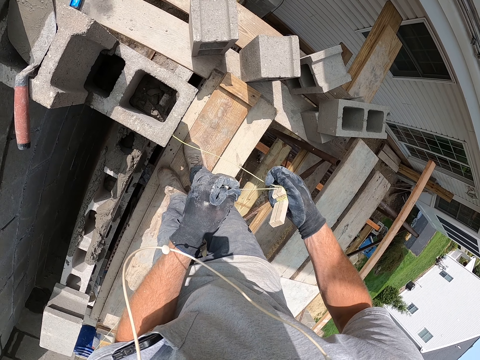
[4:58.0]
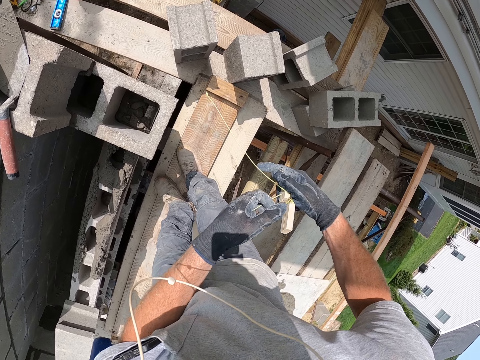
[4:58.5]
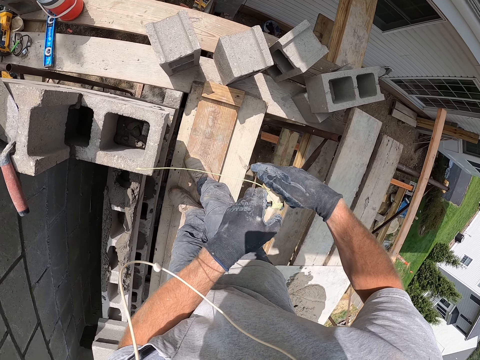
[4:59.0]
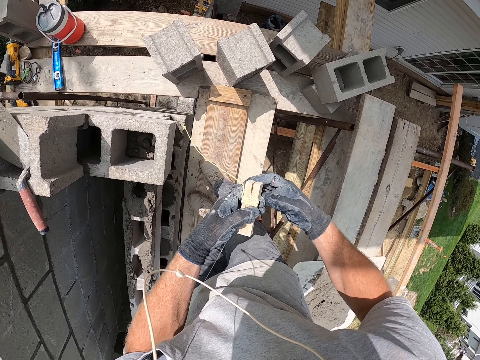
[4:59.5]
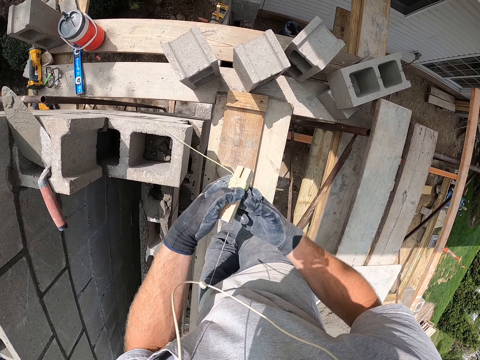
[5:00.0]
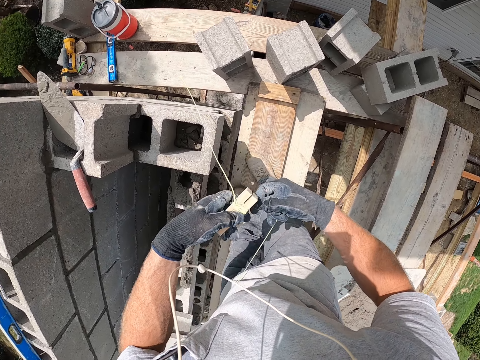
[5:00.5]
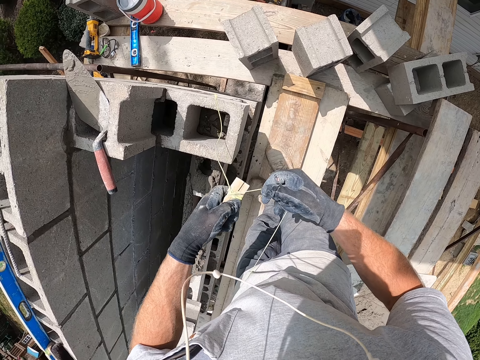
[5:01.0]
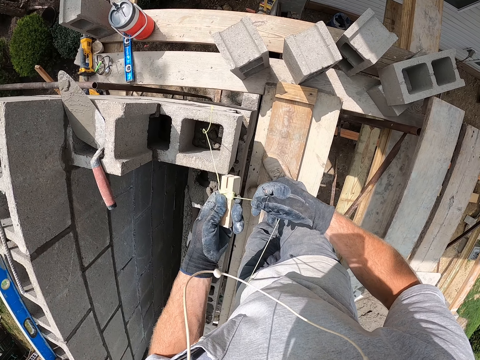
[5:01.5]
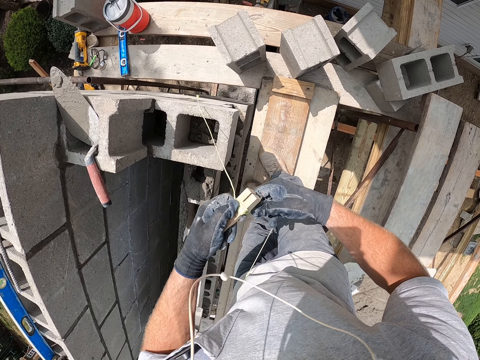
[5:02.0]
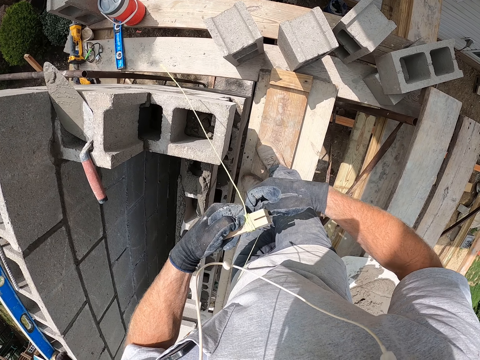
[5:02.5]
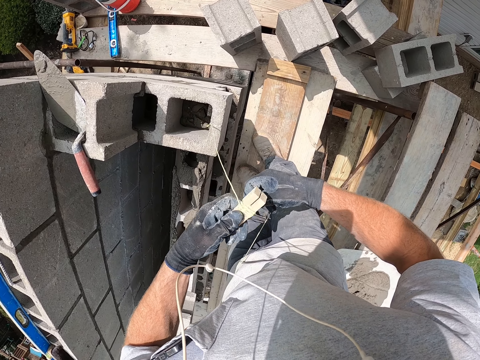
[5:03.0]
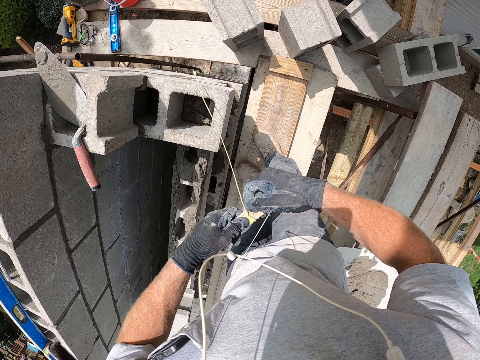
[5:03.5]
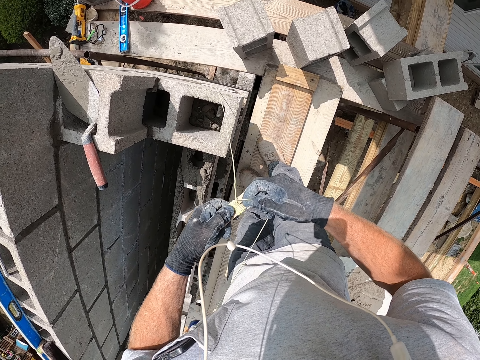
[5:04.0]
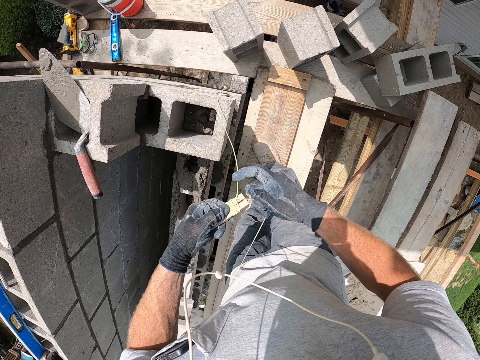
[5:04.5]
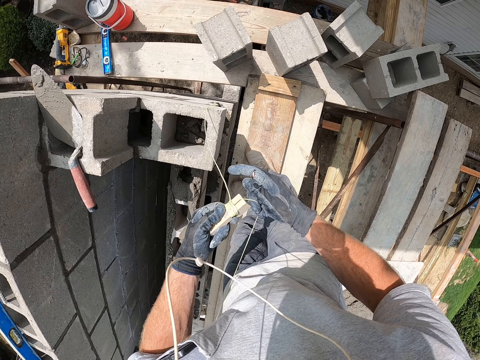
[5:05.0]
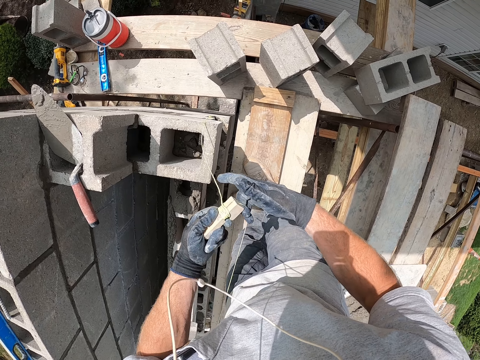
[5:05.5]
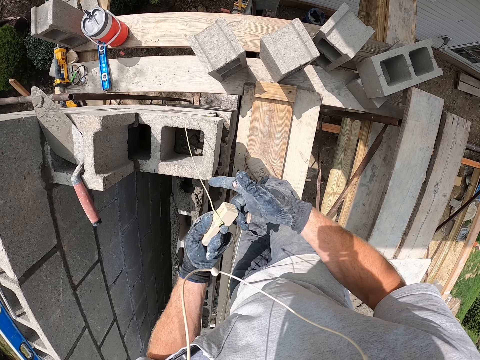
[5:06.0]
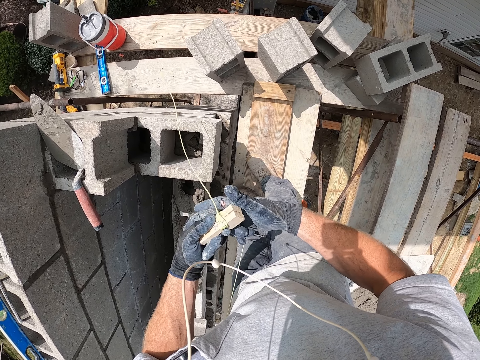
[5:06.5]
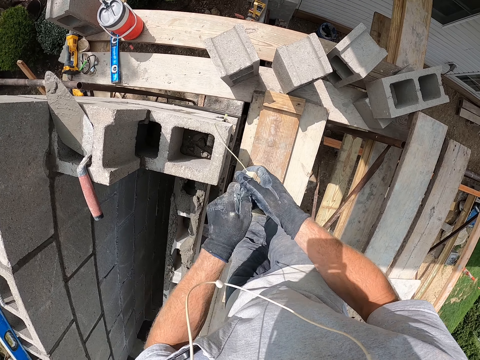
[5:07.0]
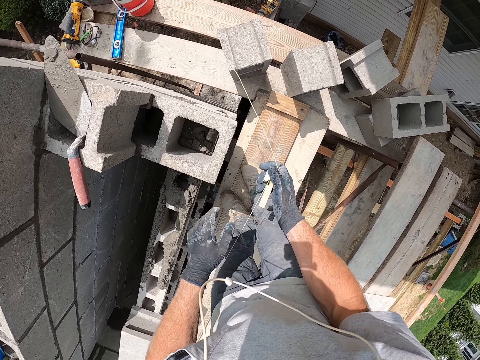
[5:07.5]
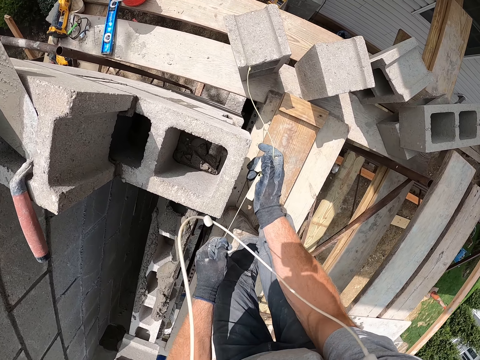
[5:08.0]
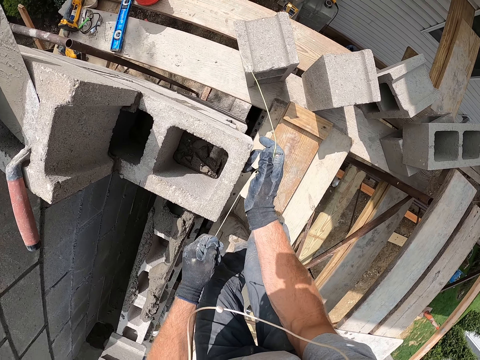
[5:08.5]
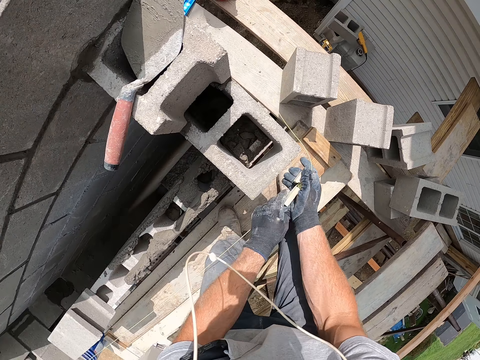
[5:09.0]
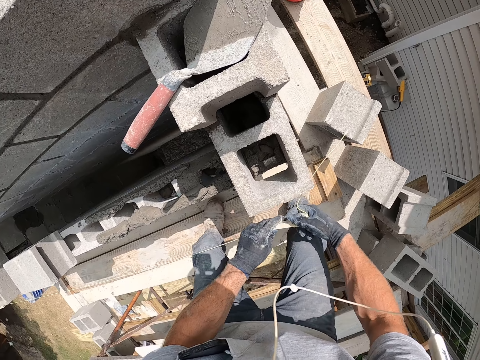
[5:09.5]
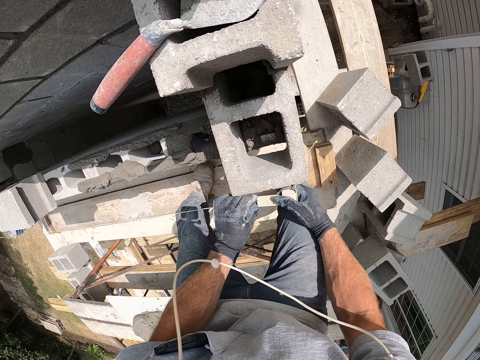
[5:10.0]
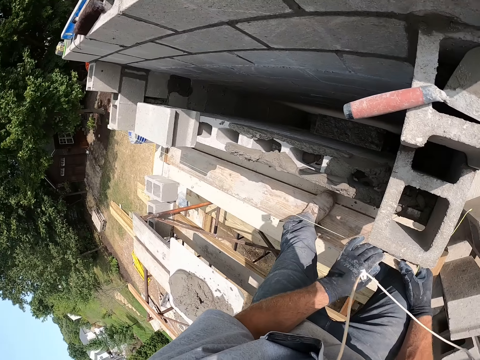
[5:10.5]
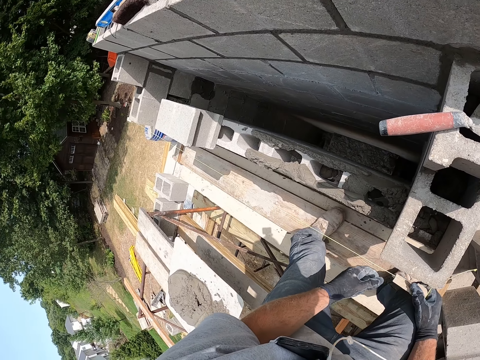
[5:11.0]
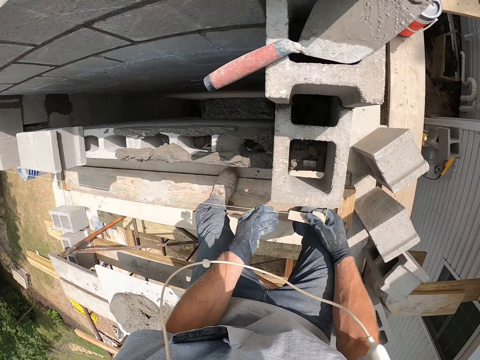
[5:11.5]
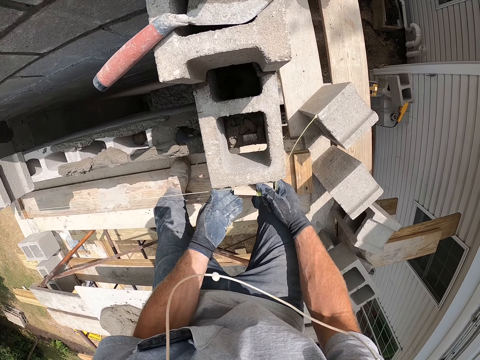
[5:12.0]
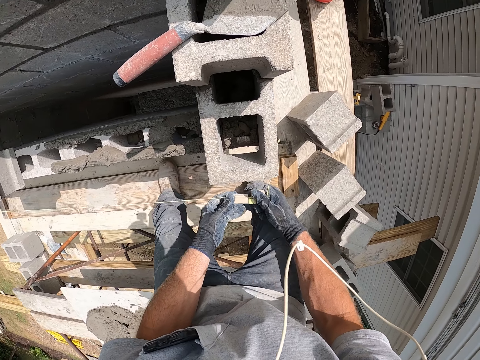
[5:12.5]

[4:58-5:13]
The camera wearer ties the string around the level string stock. They fix the level string stock on the concrete block. They hold the level string stock. They fix the level string stock on the concrete block.

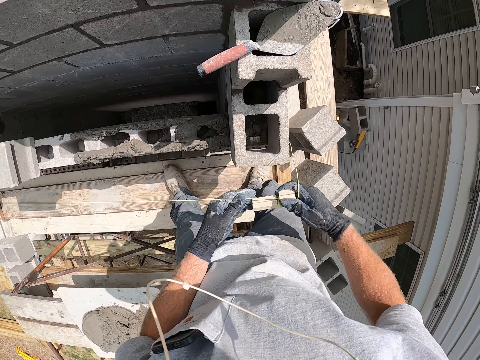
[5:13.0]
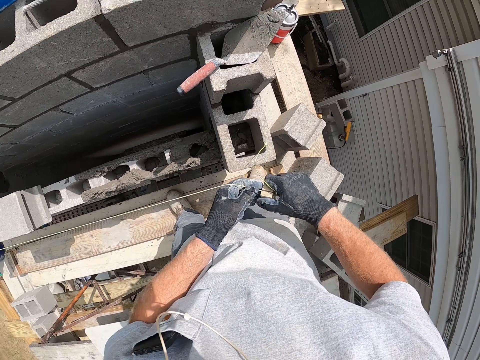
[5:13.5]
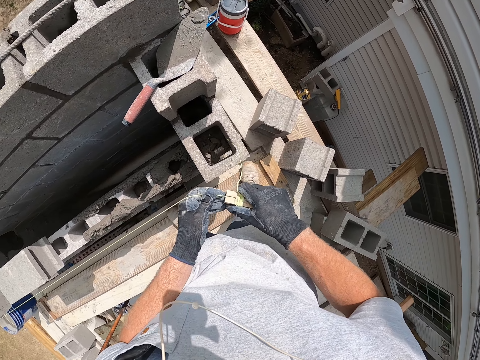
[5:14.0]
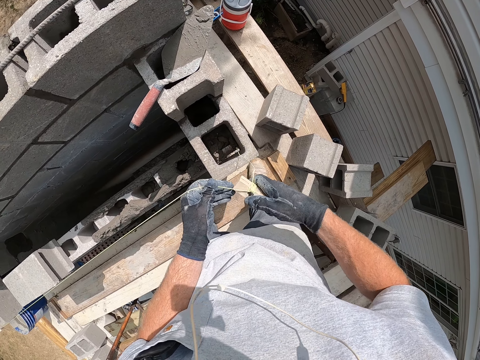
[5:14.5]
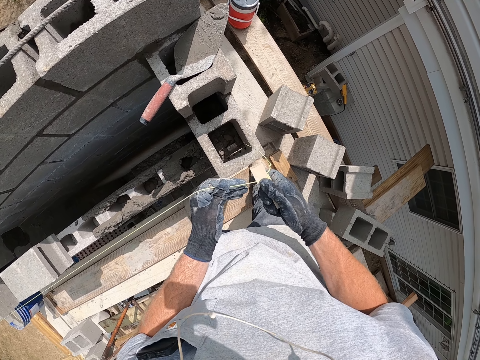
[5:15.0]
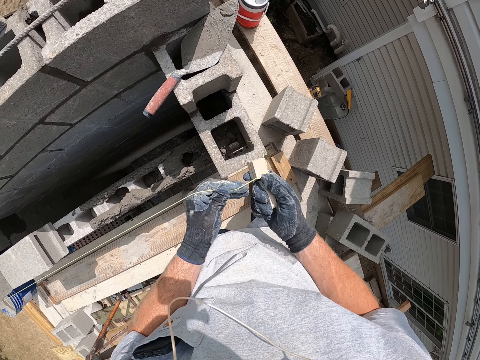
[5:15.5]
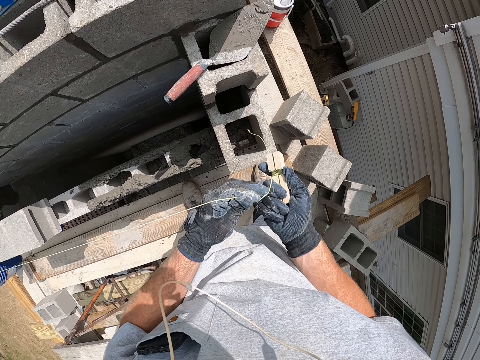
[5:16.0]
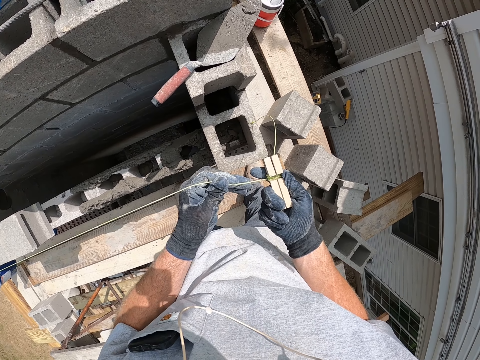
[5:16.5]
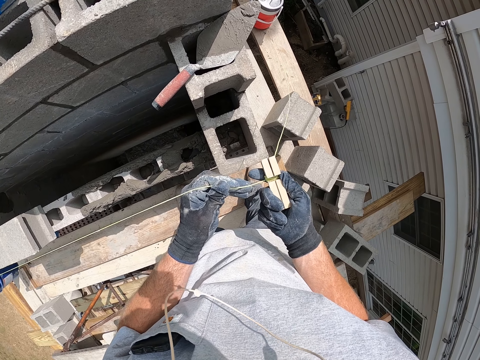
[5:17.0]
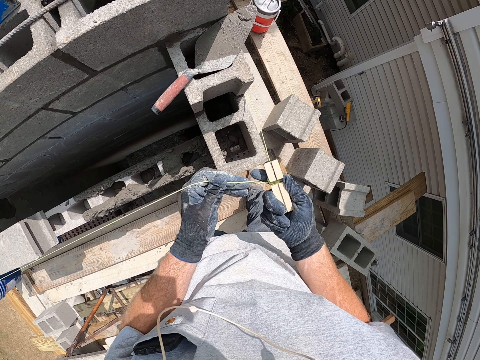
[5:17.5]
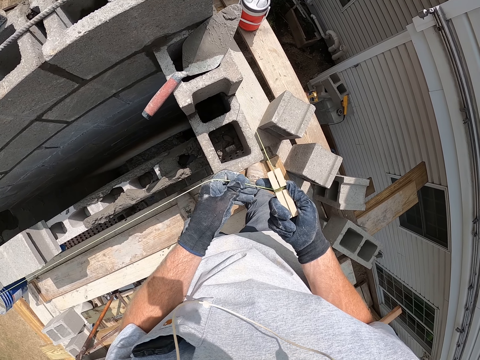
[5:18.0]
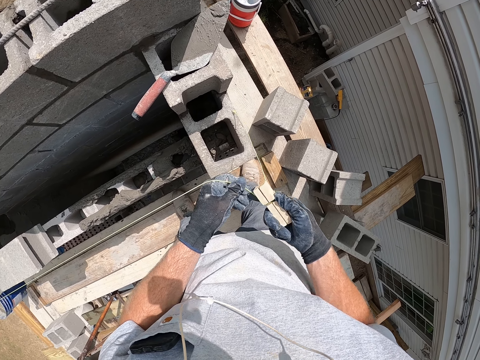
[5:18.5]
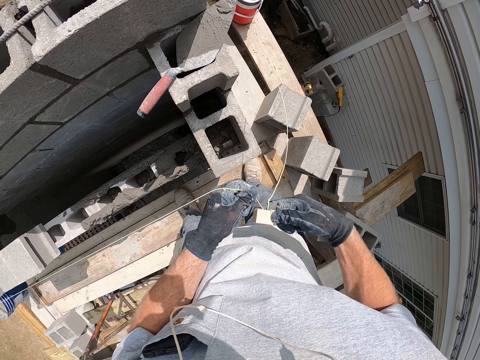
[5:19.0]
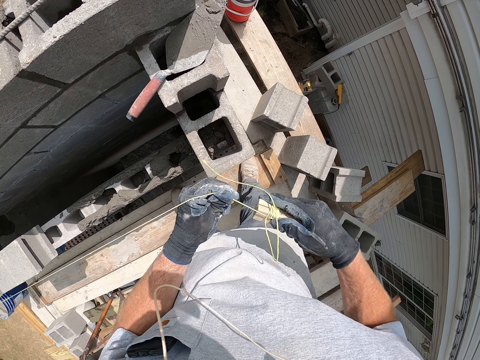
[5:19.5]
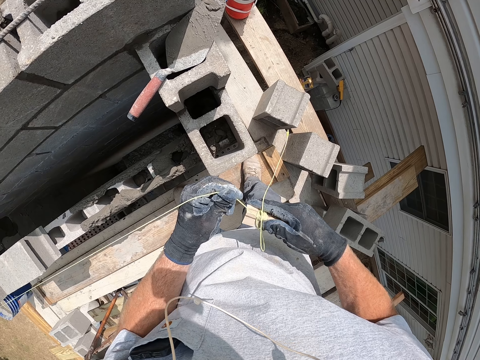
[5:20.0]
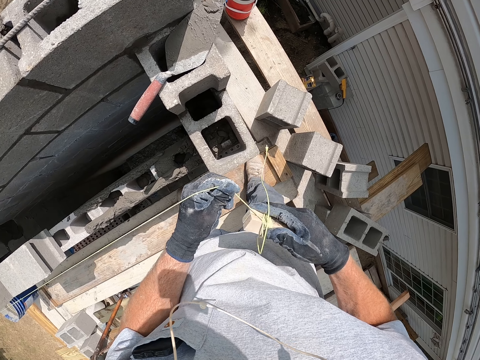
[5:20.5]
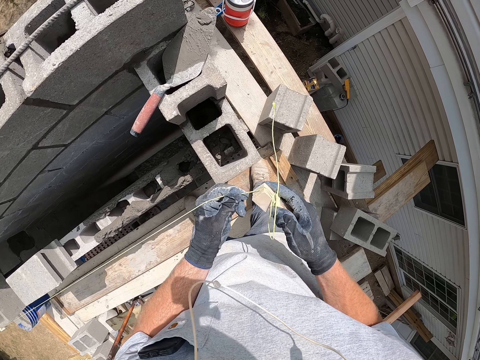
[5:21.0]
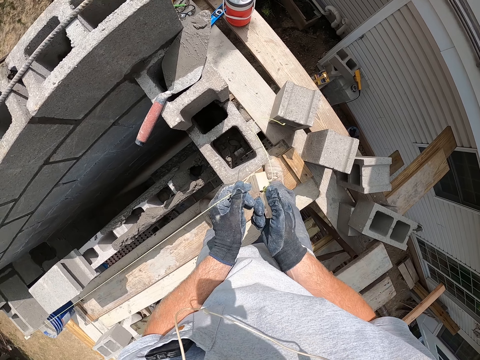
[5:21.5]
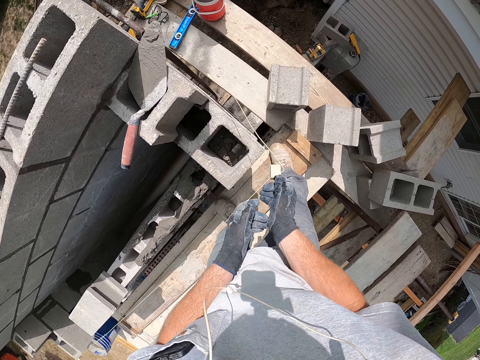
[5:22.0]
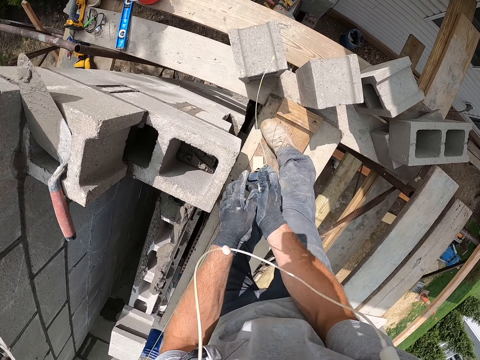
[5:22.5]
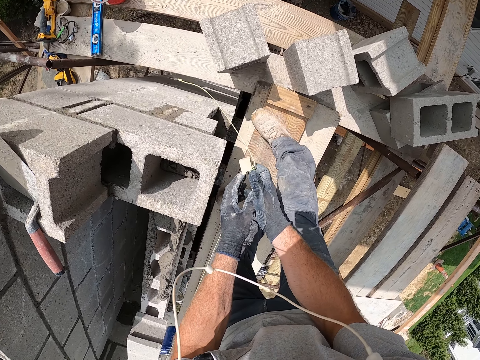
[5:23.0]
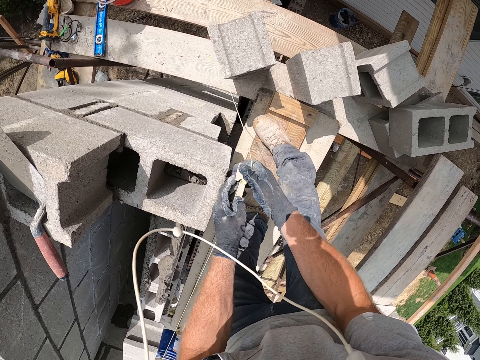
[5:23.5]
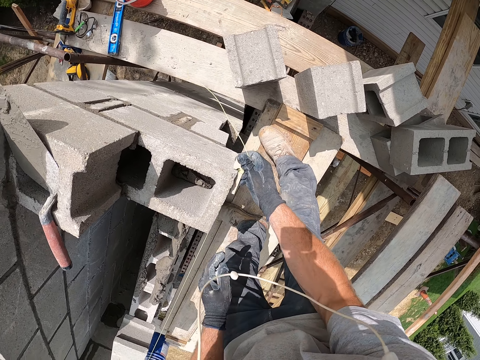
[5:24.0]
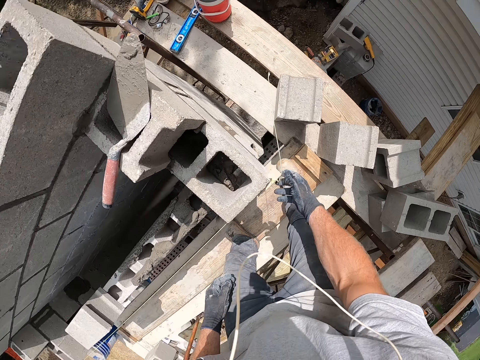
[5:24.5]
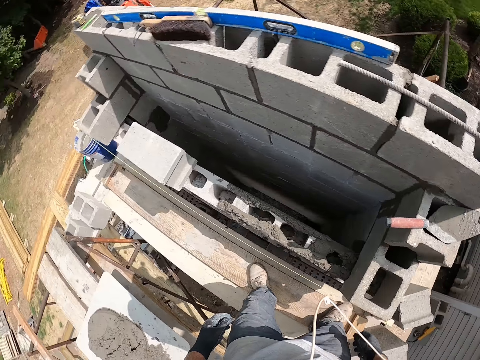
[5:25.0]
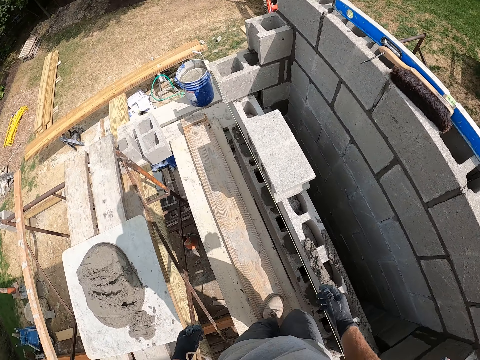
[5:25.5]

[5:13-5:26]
The camera wearer holds the level string stock. They tie the string around the level string stock. They fix the level string stock on the concrete block.
